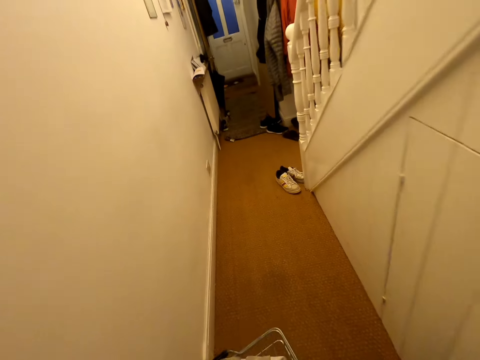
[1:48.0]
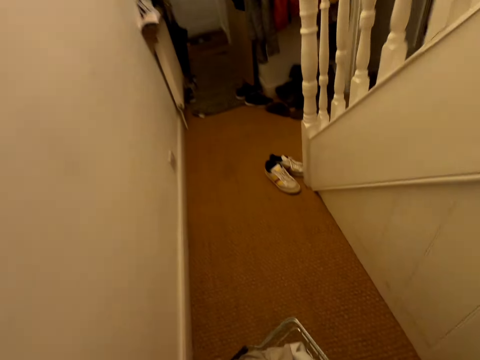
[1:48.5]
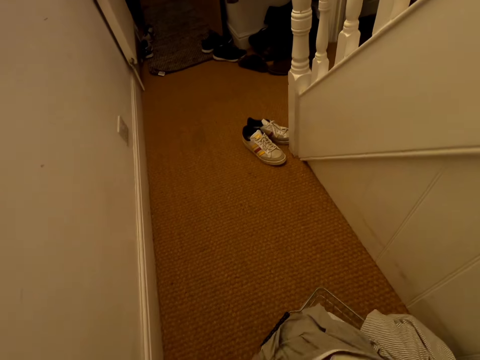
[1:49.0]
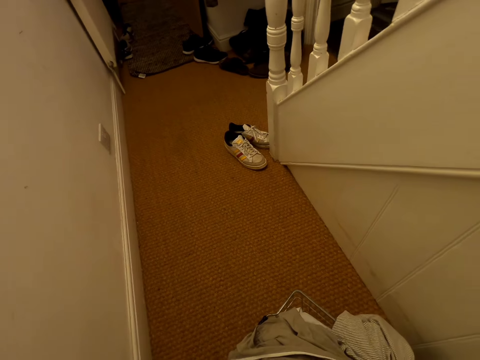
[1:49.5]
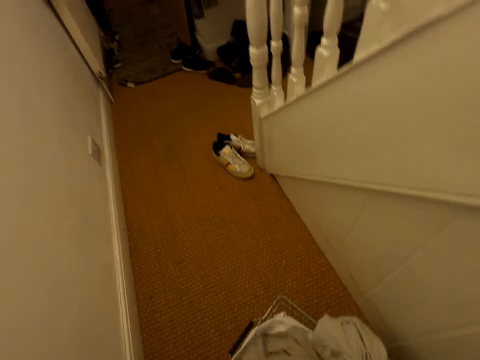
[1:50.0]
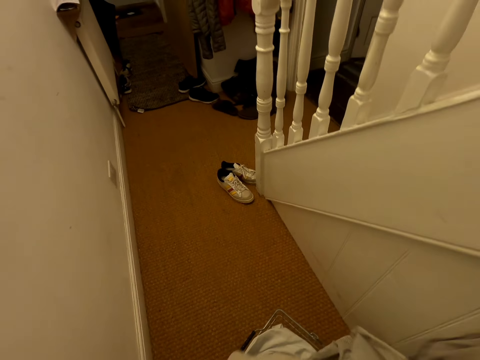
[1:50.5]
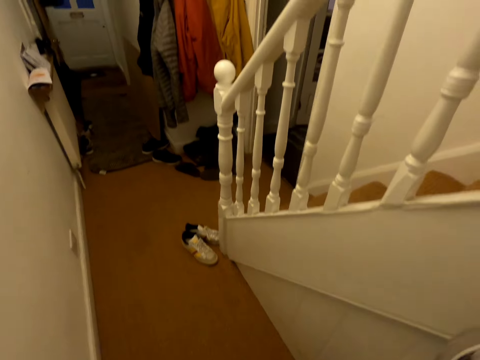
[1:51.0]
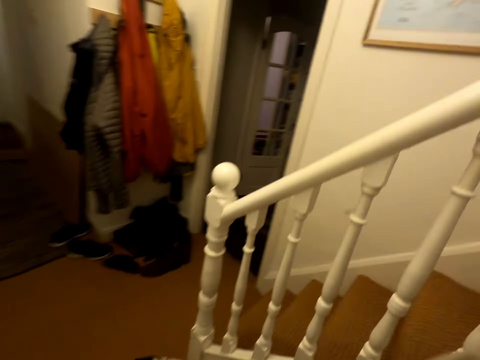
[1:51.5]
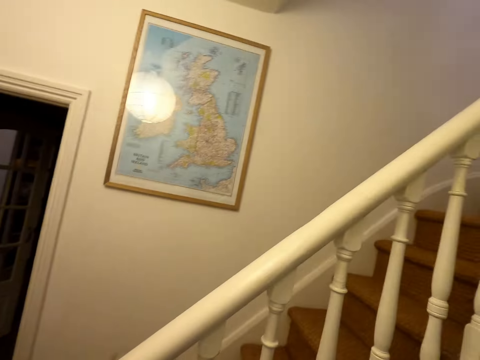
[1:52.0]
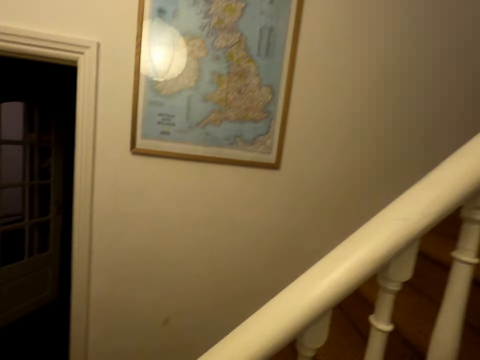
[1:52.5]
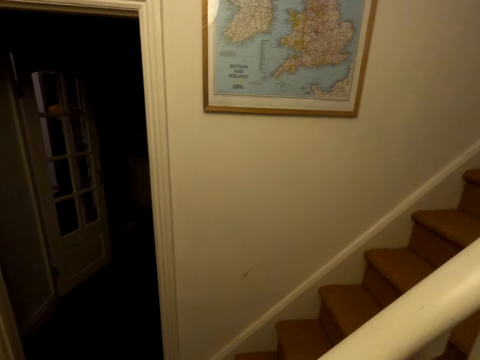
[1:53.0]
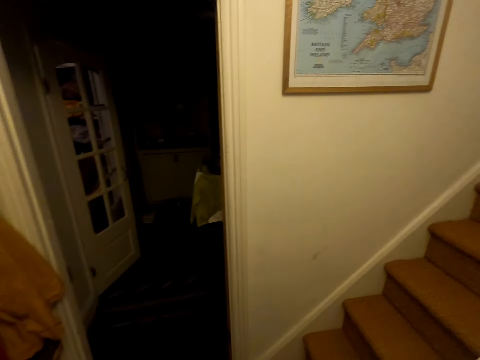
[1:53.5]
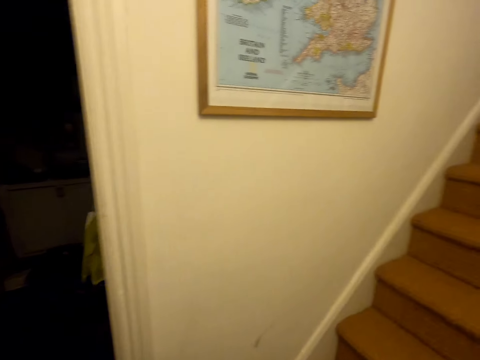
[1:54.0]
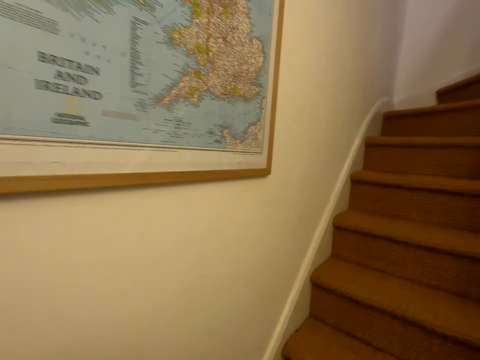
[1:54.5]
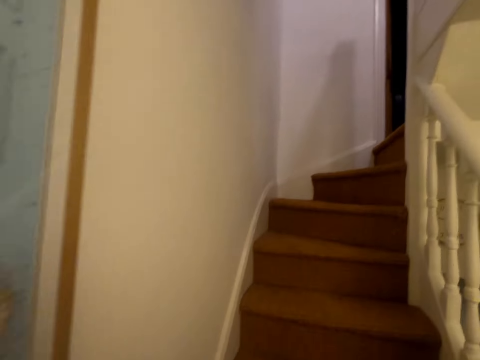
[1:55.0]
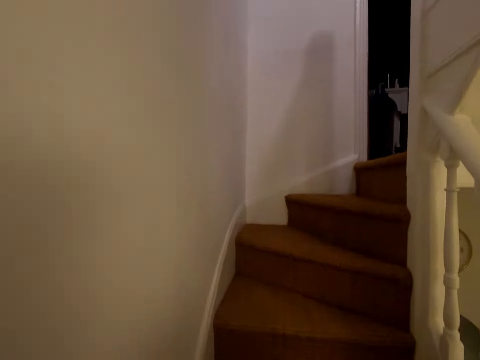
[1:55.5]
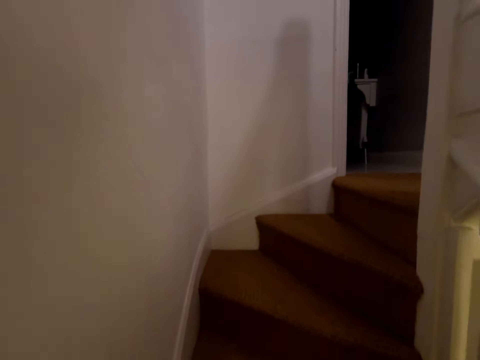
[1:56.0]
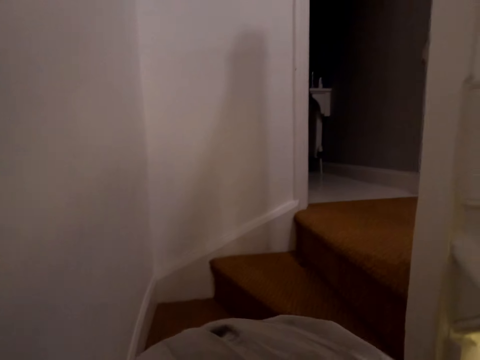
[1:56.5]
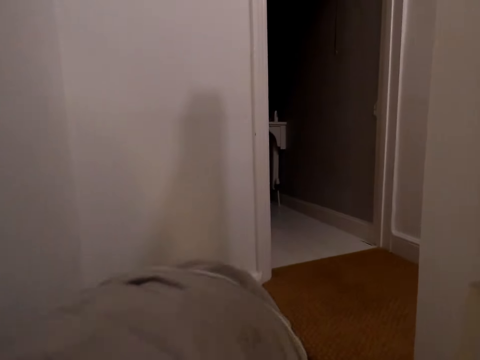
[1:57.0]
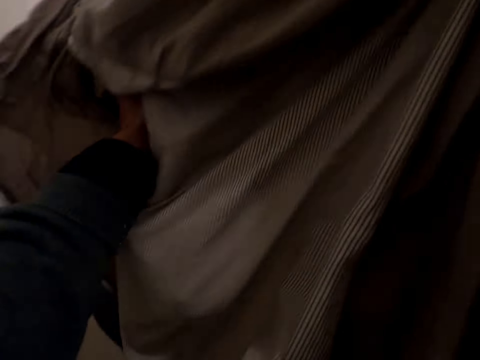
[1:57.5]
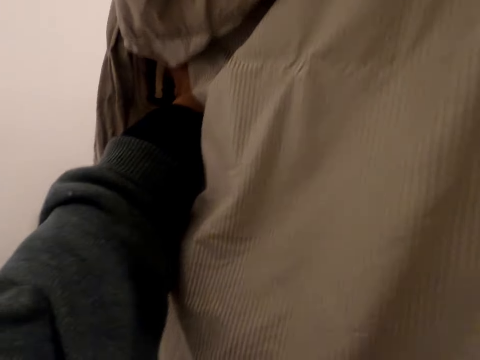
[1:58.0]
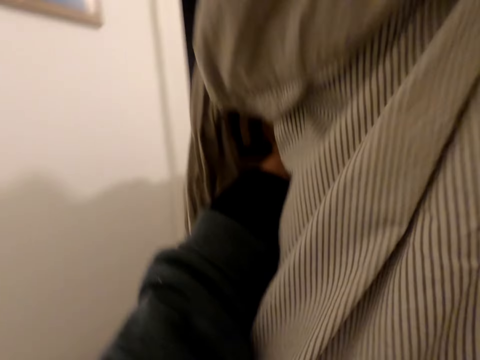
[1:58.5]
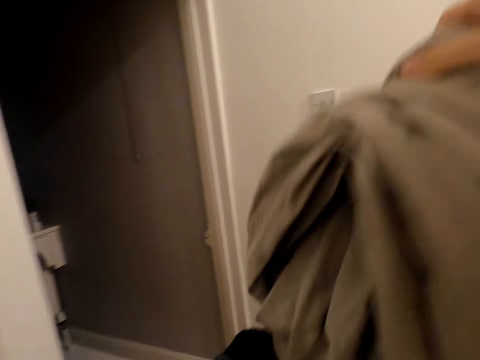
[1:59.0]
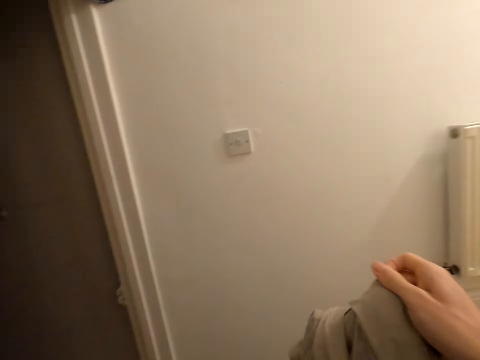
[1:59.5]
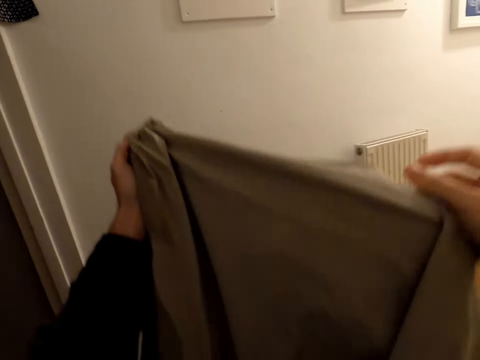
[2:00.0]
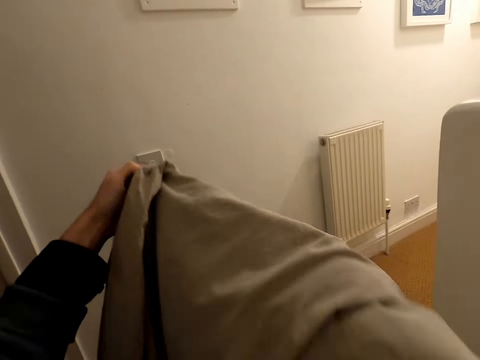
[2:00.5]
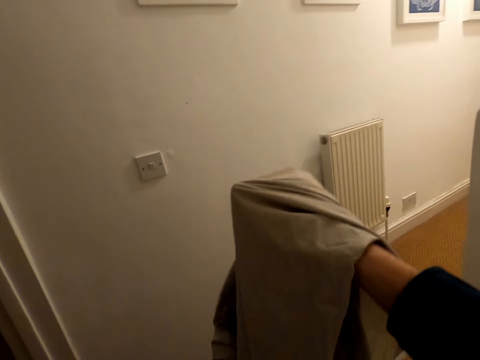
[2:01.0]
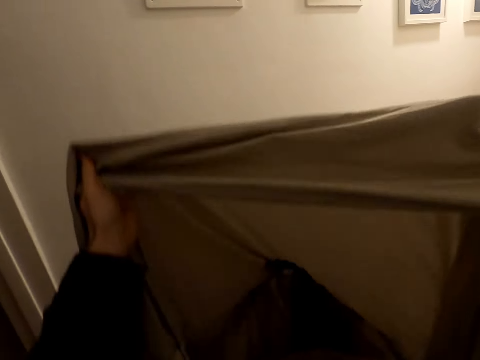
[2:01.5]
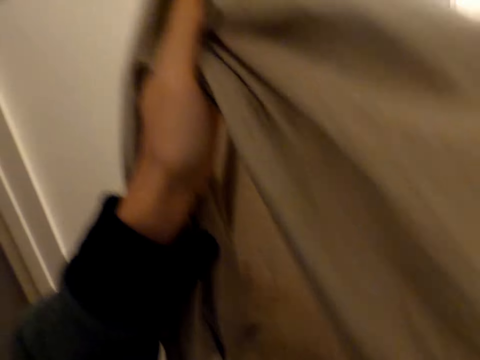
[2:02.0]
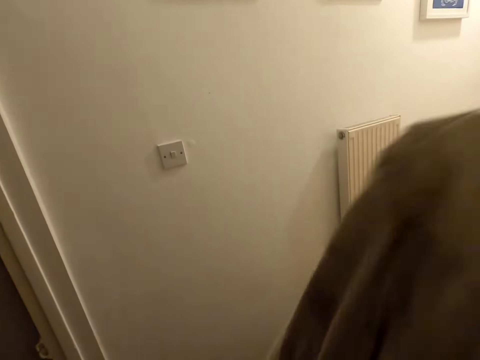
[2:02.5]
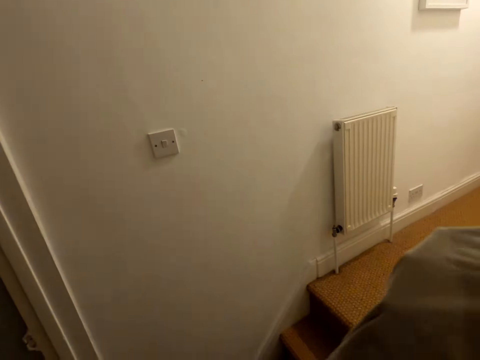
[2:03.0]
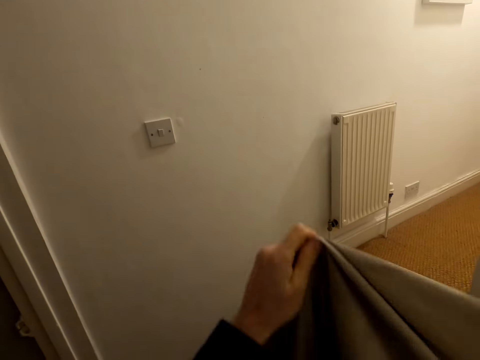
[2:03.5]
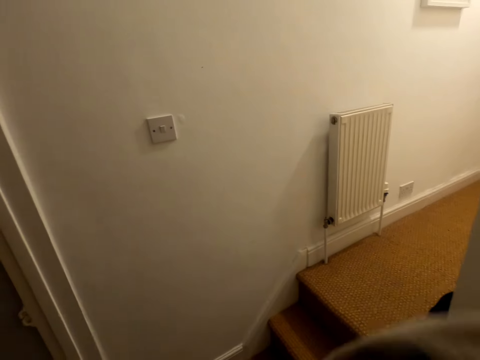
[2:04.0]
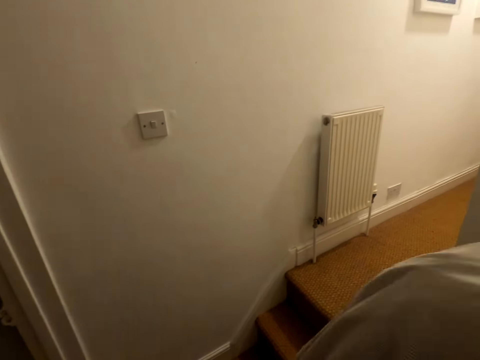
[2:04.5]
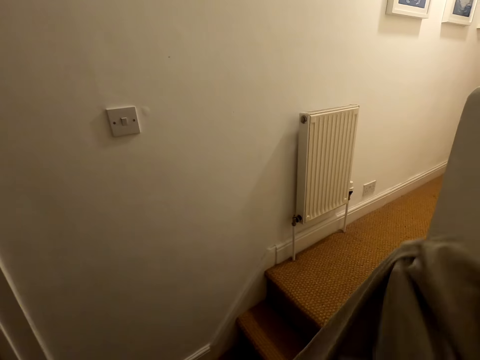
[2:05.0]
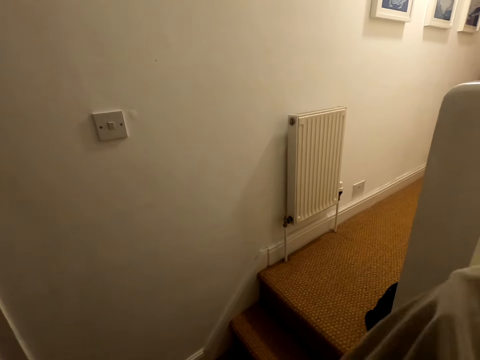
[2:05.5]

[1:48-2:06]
The camera wearer puts the clothes basket on the floor. They pick up the cloth. They walk around the house. They climb the stairs. They lift a bedsheet. They align the bedsheet. They stretch the cloth. They fold the cloth.

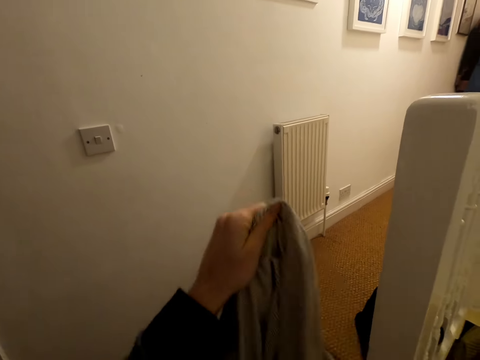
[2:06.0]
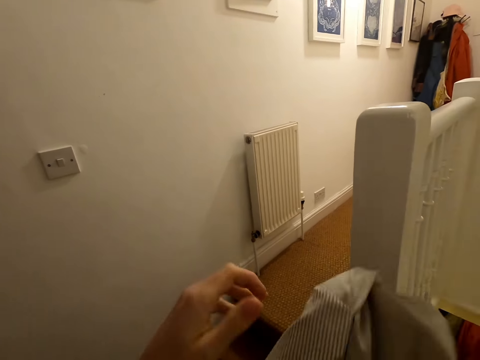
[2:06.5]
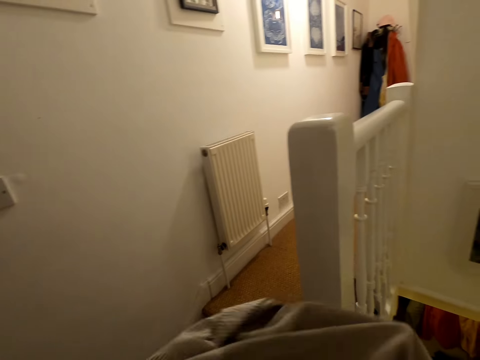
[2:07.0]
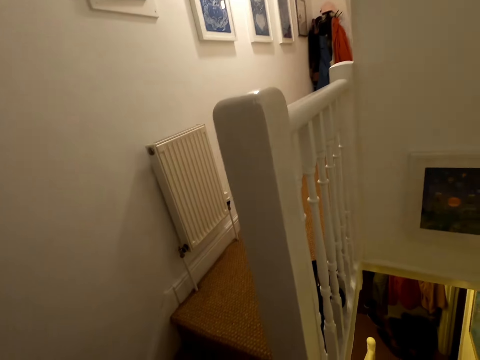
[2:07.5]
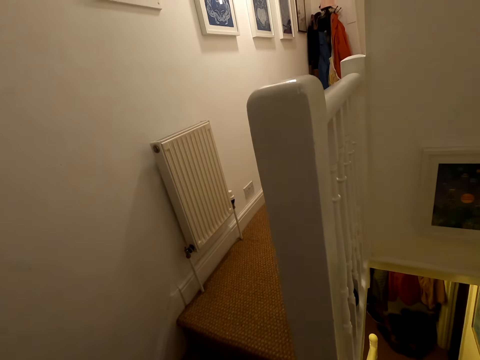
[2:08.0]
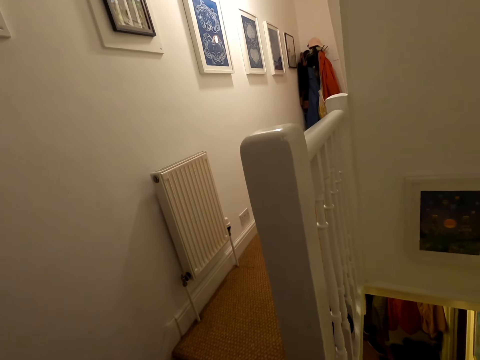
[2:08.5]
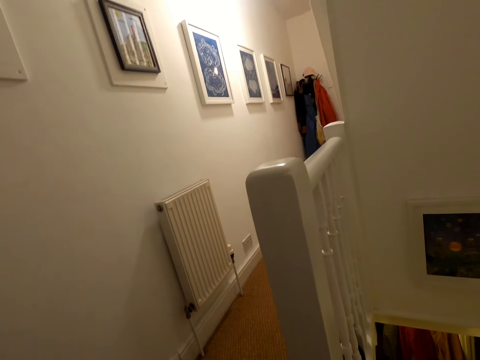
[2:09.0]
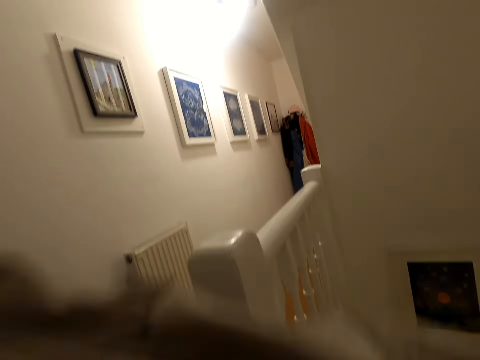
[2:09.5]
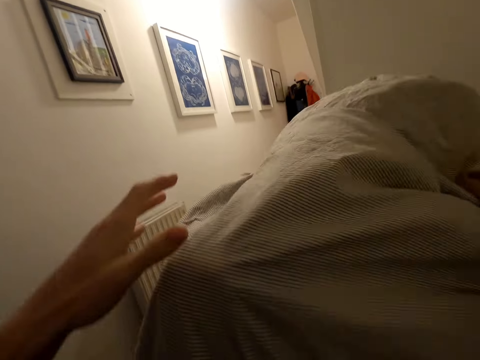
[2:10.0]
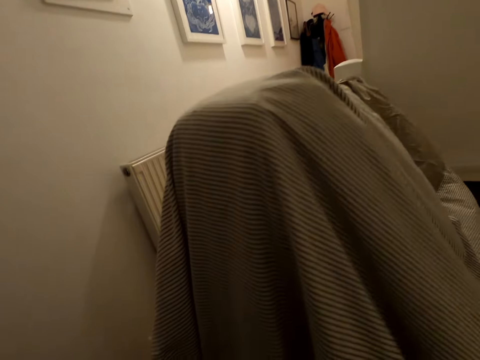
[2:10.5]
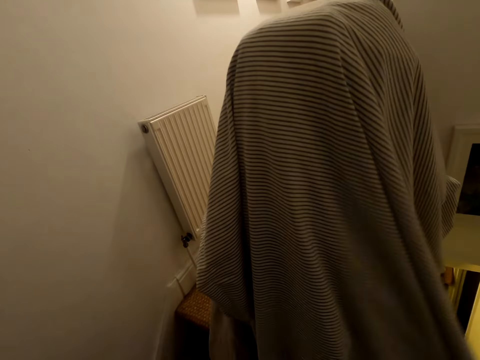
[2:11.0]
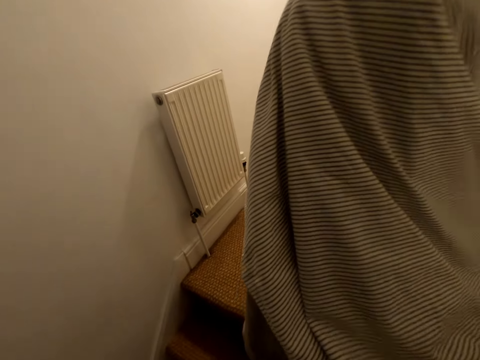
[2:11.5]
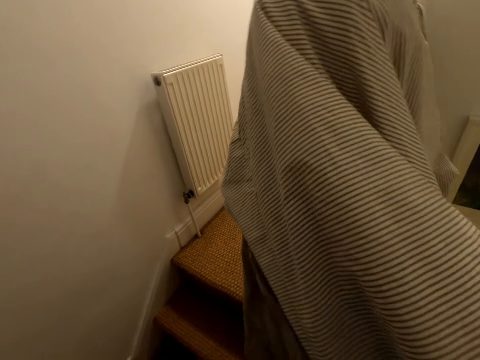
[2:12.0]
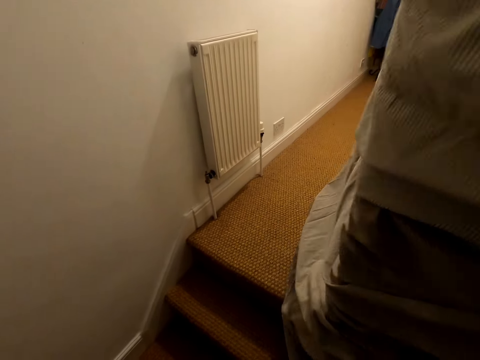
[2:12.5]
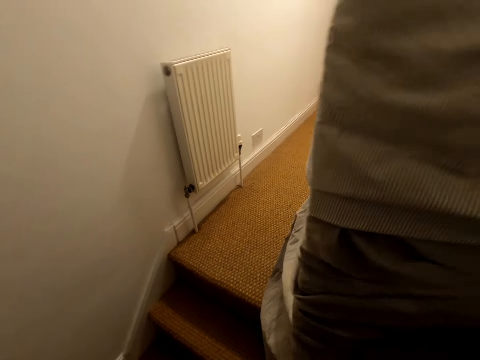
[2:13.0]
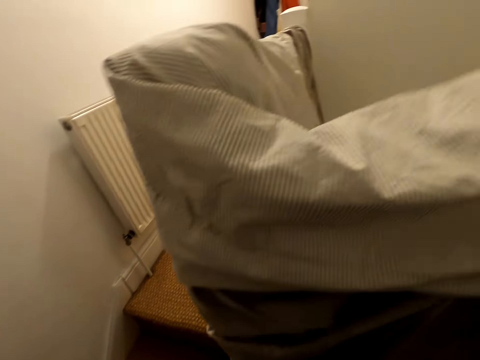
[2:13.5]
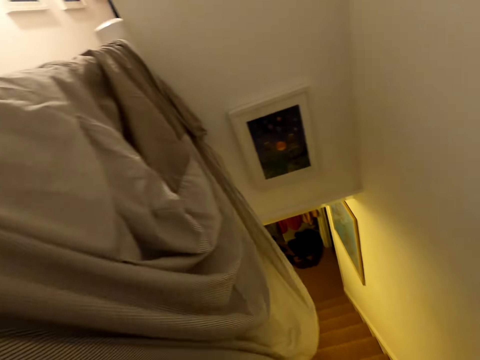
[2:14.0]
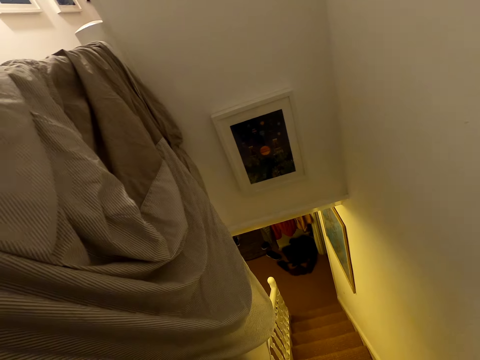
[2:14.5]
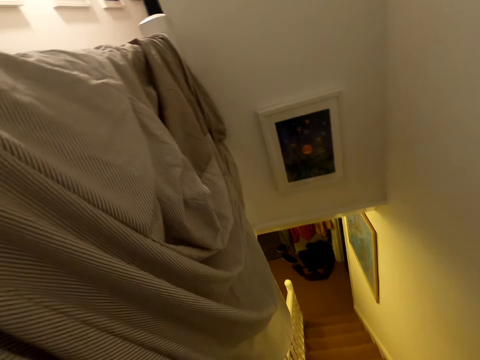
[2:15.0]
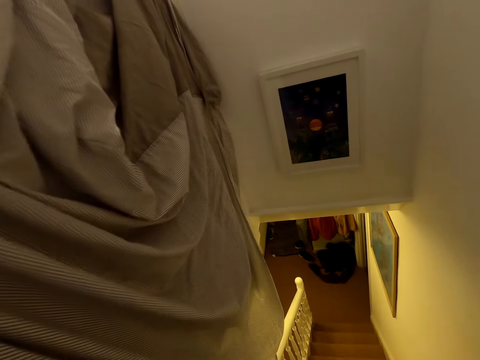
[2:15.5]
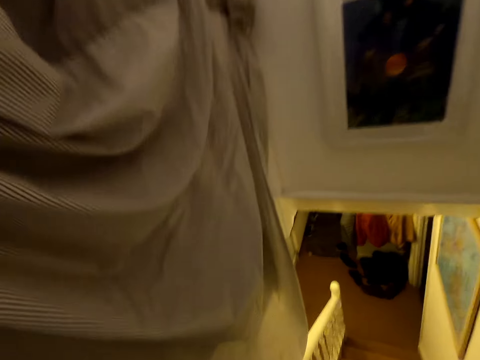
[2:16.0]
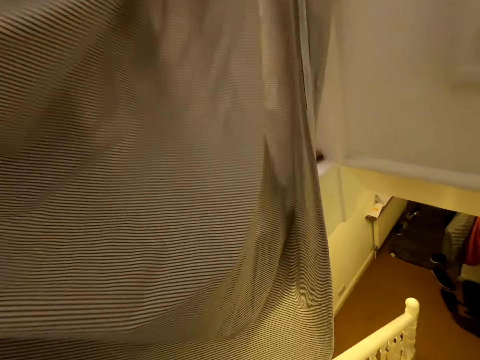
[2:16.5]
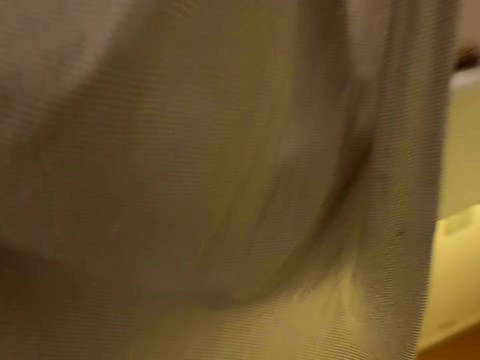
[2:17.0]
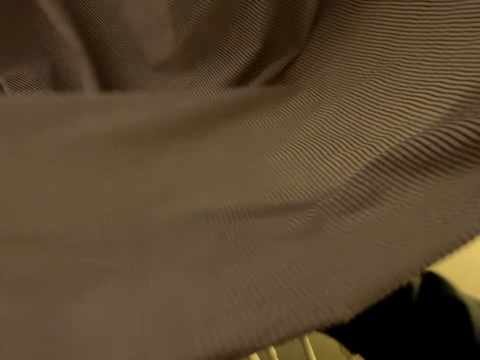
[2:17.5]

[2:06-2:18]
The camera wearer hangs the bedsheet on the wood stairs rail. They descend the stairs.
